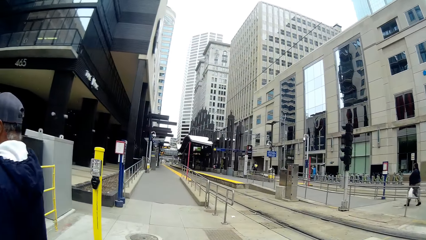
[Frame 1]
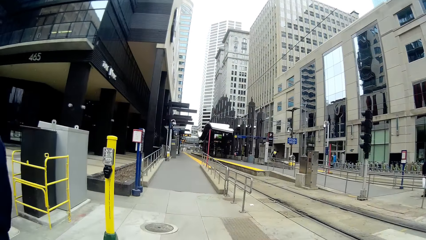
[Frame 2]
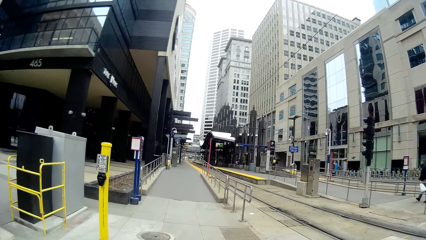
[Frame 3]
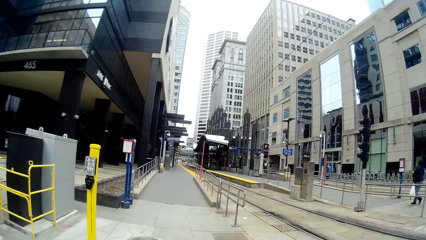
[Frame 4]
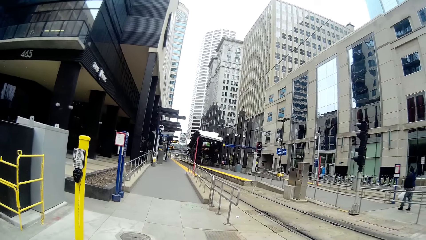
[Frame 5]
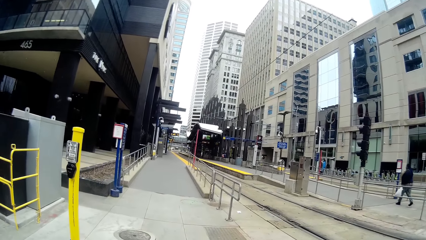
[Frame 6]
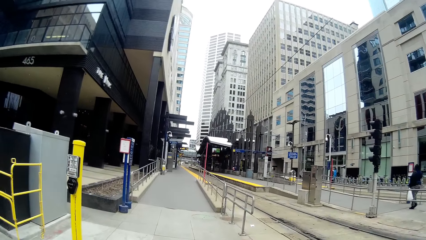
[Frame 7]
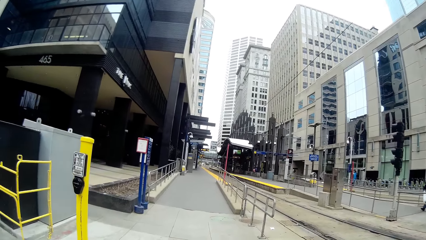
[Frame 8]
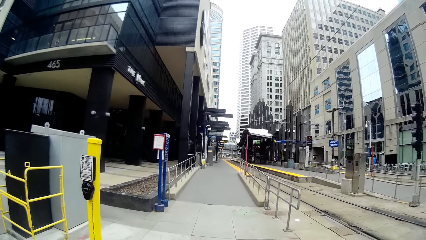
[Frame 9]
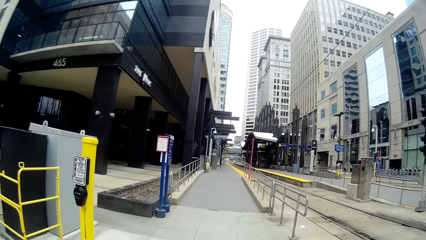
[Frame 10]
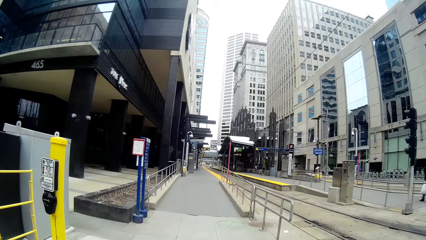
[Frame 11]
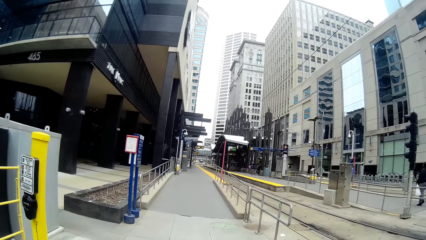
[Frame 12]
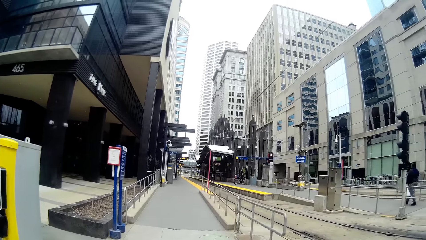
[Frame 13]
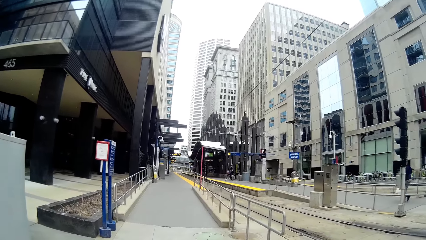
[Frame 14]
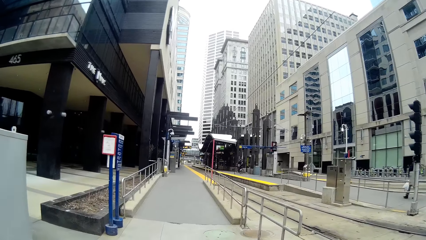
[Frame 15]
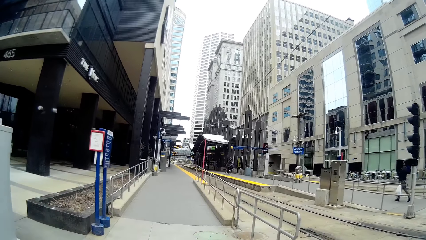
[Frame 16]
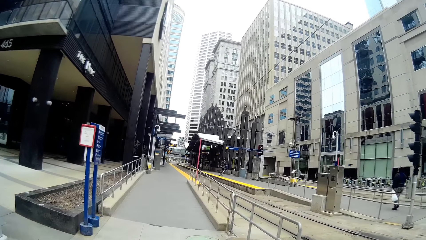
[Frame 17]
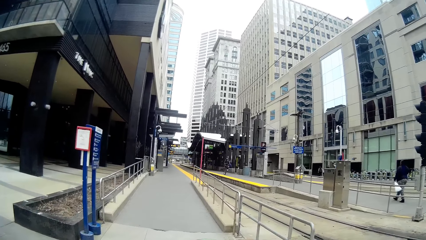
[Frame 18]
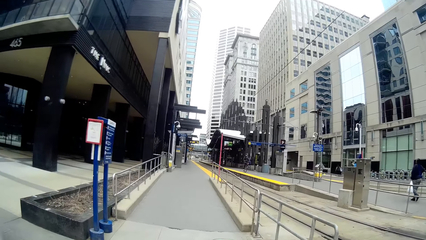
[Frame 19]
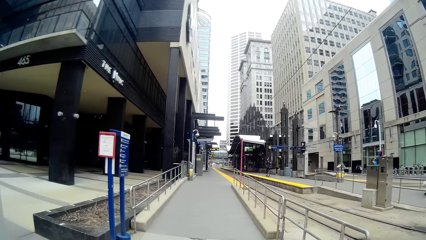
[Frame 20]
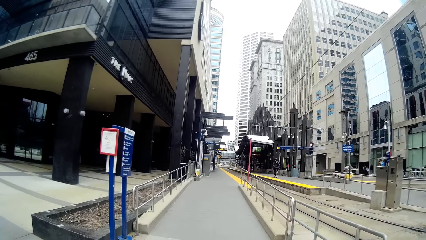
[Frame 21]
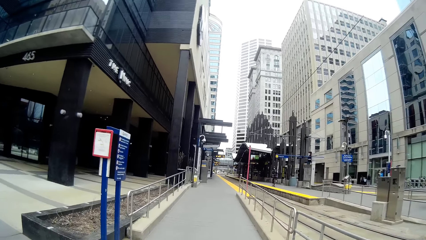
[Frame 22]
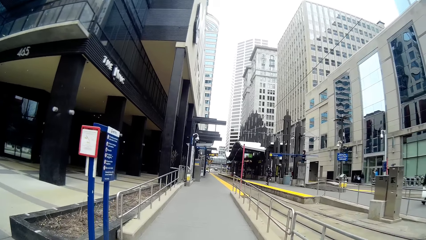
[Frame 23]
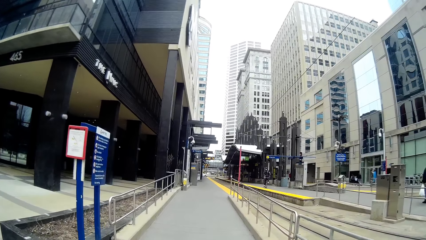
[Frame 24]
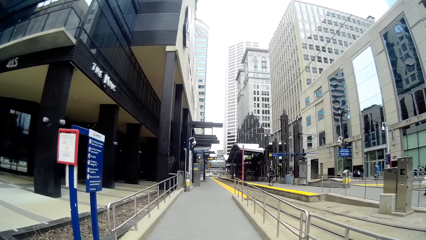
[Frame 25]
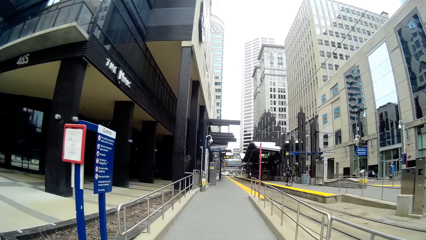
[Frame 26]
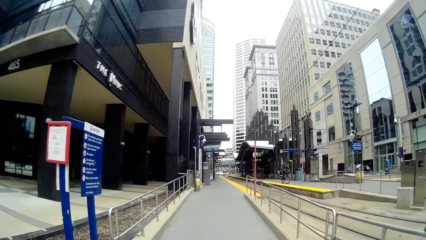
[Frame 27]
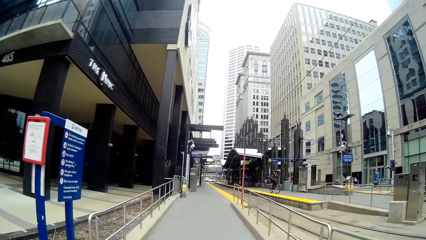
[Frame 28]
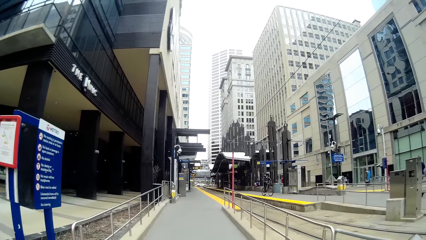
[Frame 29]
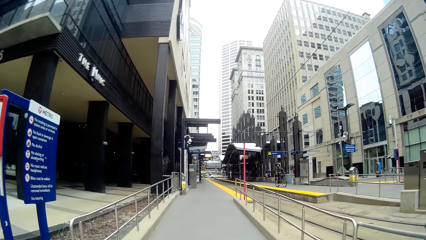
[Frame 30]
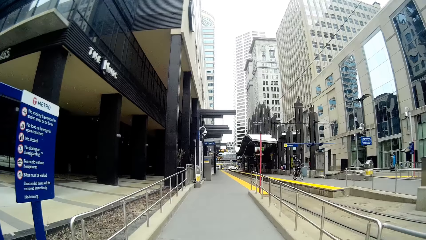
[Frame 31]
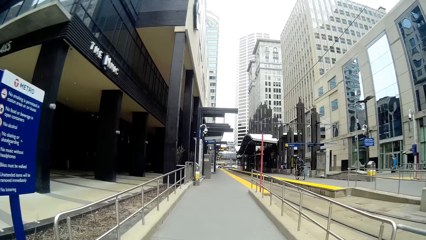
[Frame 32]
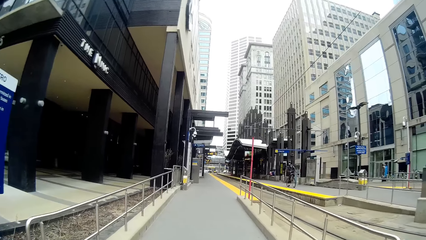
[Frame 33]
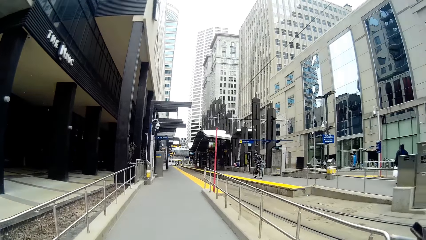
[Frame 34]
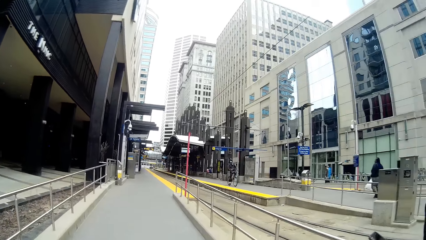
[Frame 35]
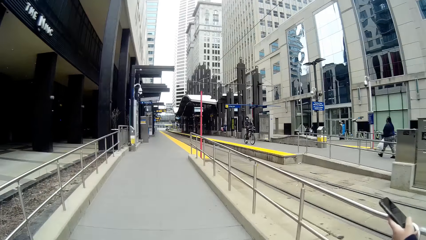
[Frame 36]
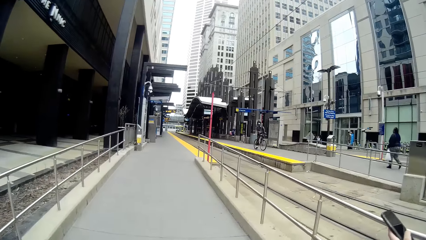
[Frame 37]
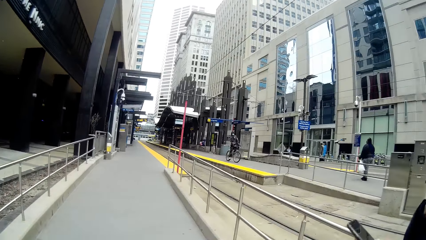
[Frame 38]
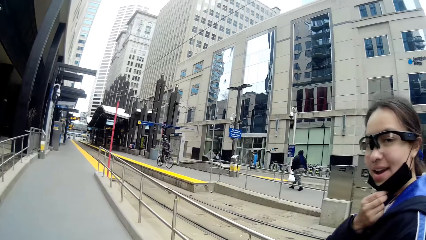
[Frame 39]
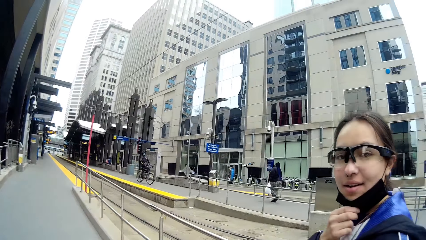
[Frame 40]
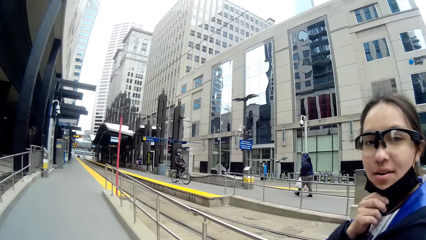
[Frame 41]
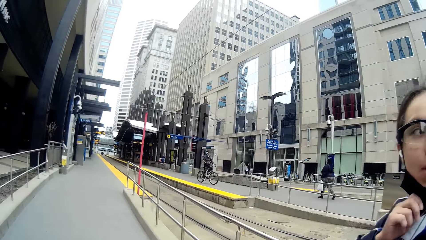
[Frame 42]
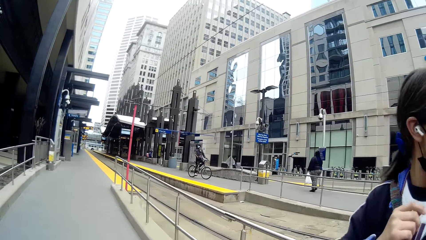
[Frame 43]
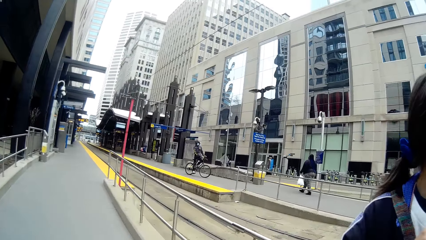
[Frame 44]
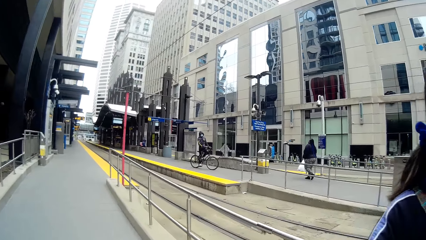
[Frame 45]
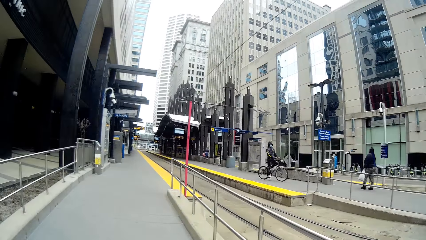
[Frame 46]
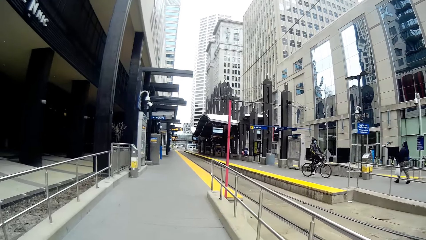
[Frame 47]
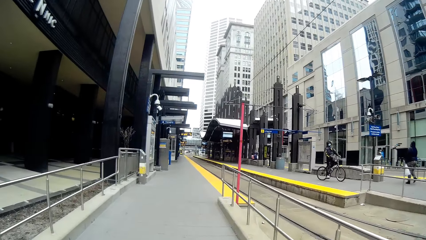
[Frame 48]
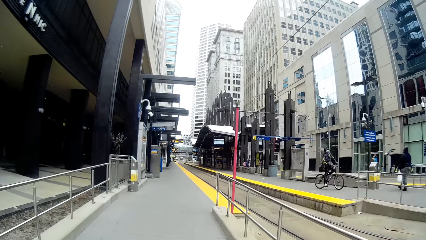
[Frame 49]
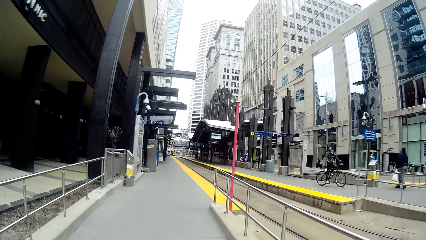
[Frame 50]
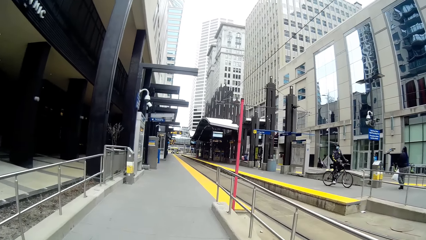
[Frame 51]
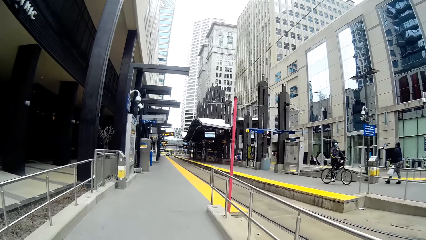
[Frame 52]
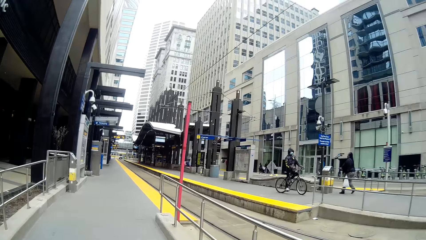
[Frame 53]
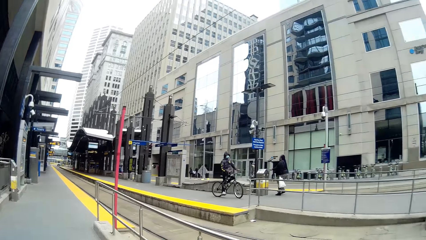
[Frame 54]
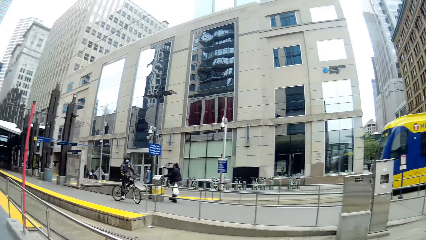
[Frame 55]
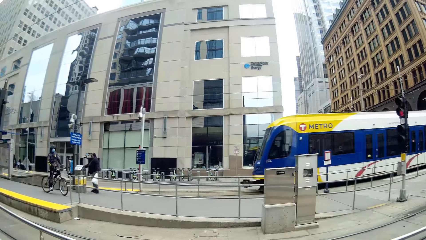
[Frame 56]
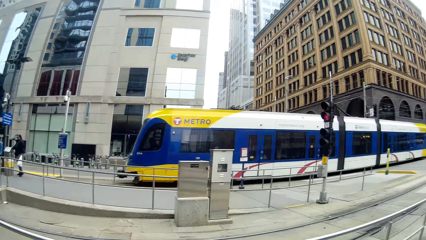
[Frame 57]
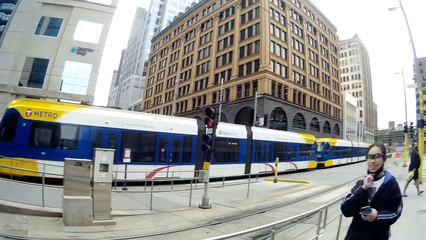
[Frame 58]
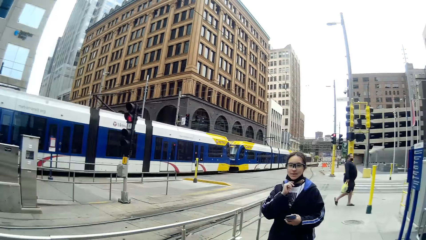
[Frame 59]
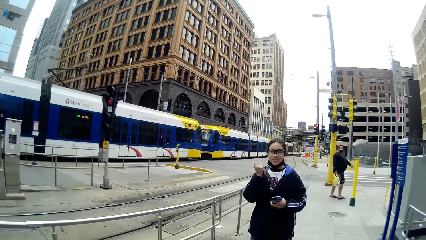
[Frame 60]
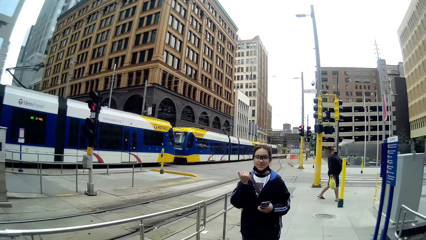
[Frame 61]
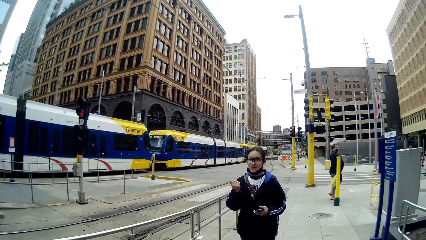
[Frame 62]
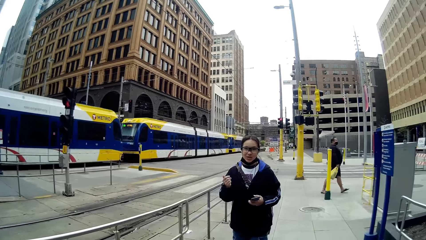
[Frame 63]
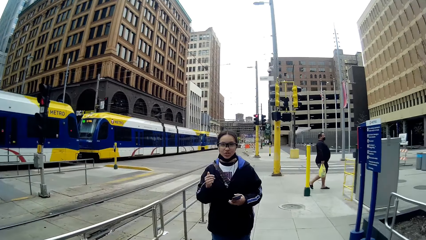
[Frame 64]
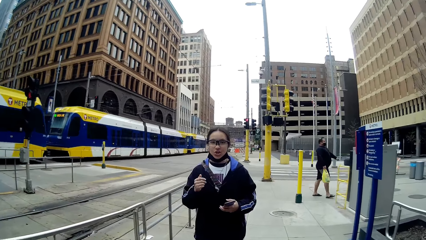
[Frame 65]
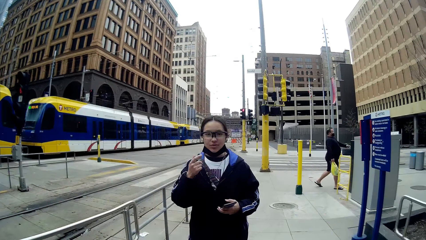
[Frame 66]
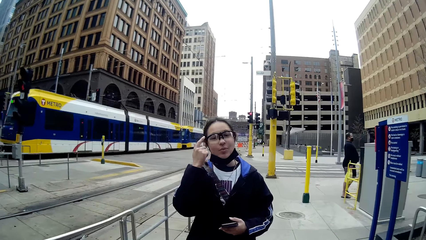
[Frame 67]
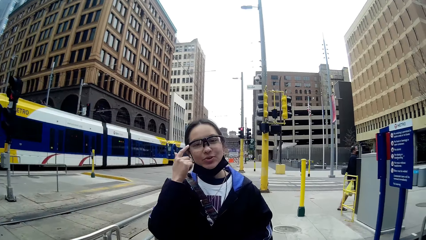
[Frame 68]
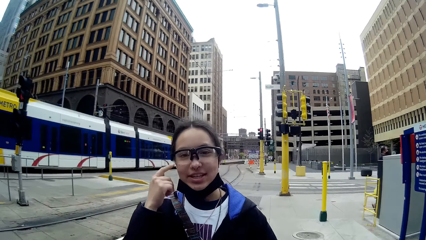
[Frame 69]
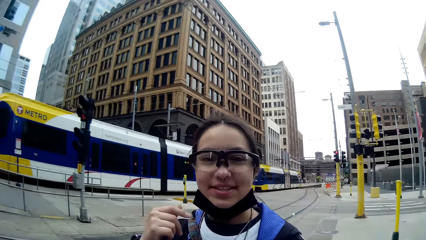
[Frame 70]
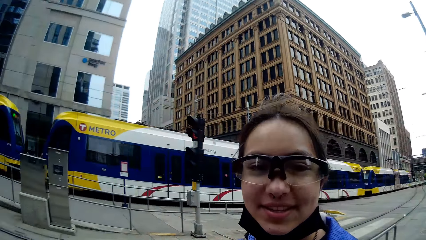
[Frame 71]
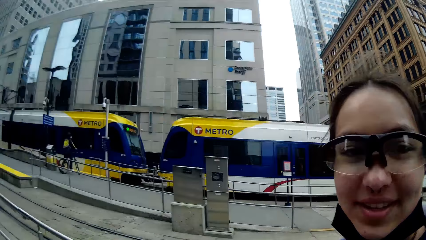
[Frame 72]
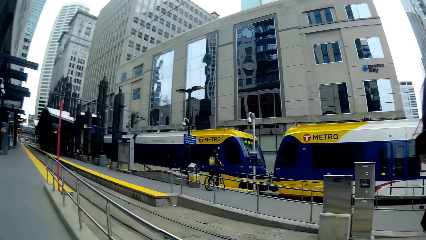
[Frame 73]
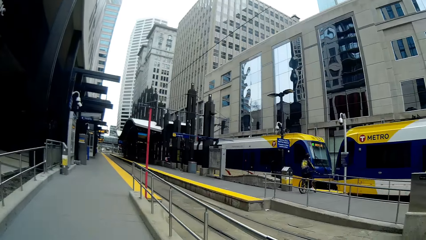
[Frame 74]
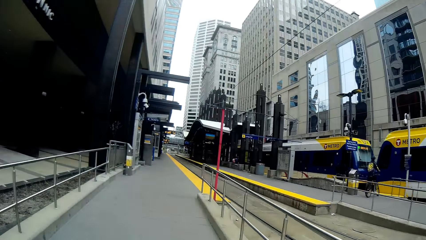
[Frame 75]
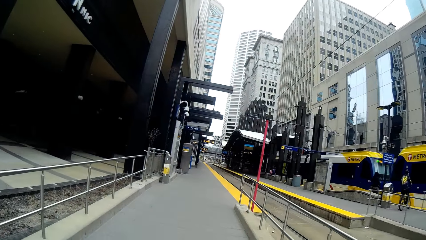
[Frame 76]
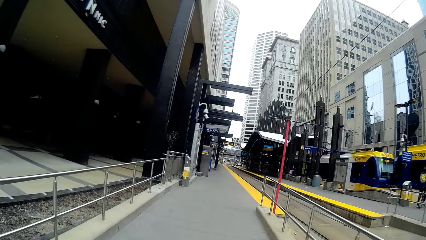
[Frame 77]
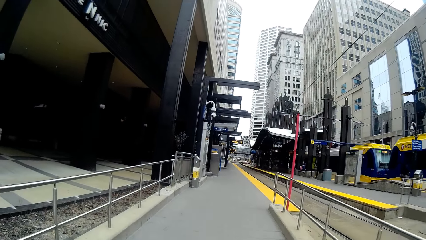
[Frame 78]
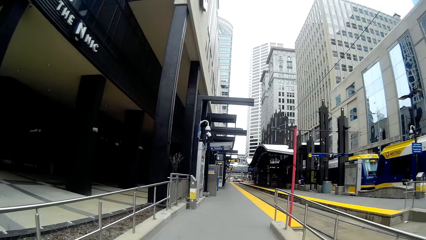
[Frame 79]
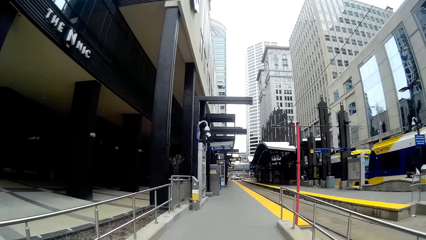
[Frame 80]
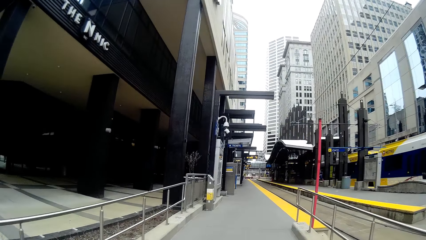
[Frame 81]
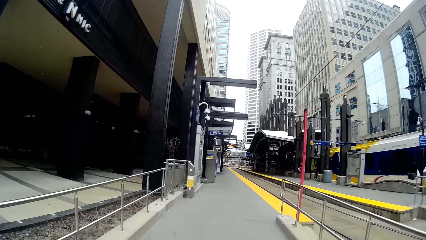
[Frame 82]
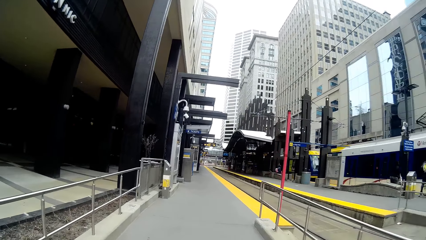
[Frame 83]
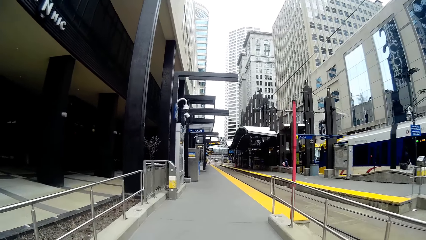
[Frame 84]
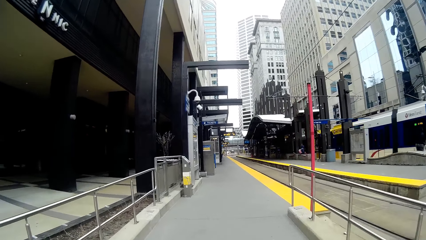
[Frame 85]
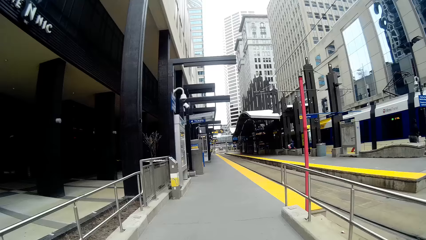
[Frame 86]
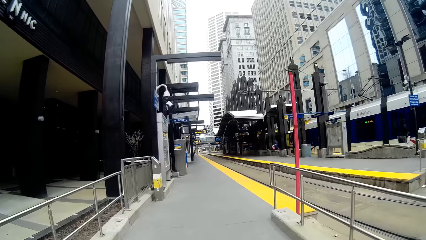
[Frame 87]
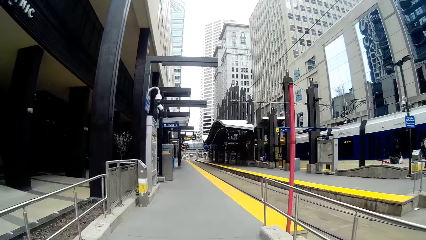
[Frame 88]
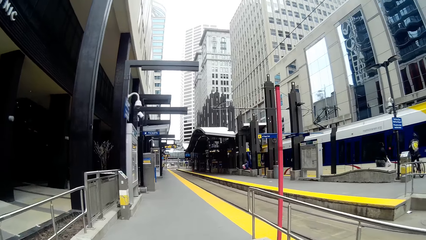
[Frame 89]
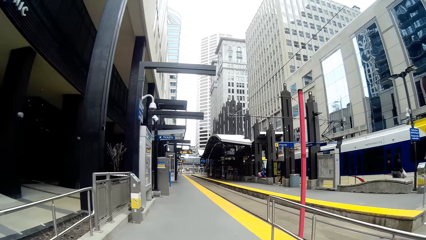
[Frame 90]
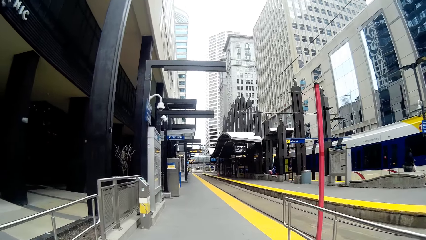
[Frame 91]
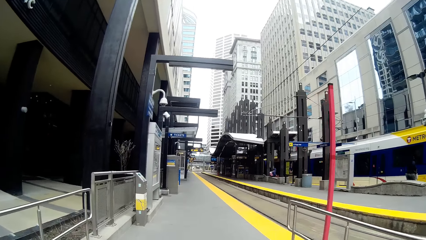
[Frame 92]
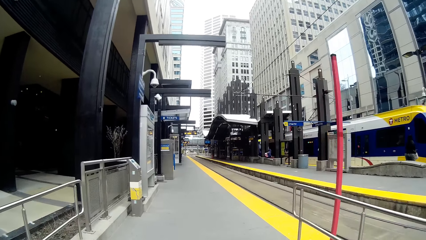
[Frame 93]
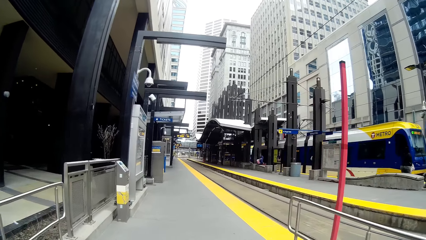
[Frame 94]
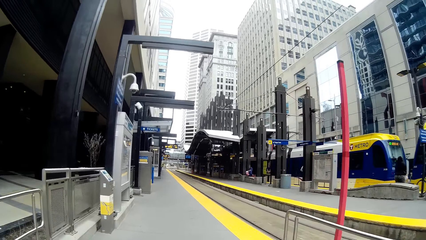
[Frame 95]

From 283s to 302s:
The camera wearer looks around the street. They converse with a woman. The woman holds a phone with her right hand. The woman touches her glasses with her right hand. The camera wearer walks on a road with the woman.
